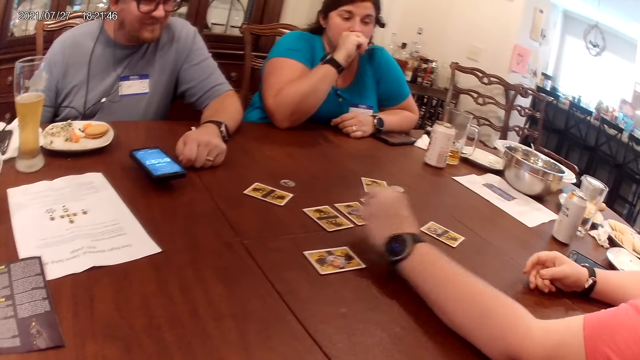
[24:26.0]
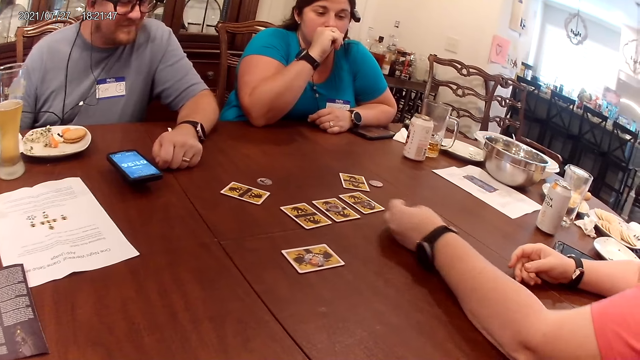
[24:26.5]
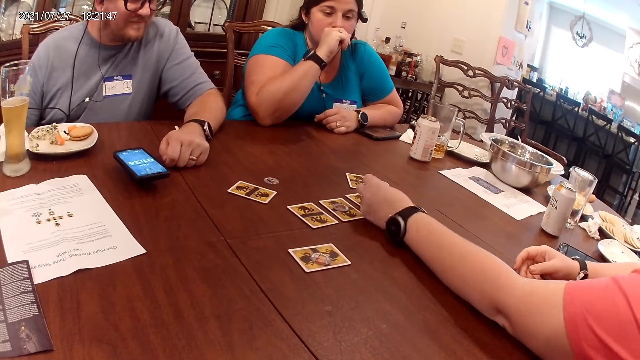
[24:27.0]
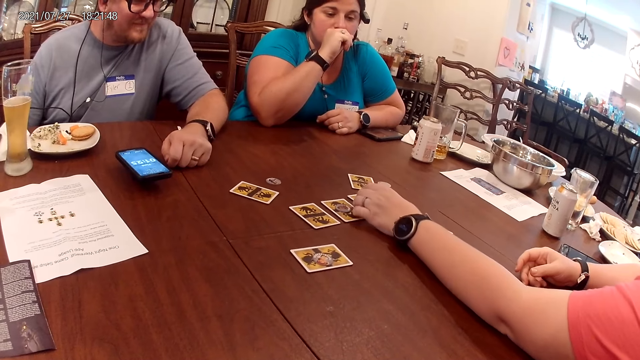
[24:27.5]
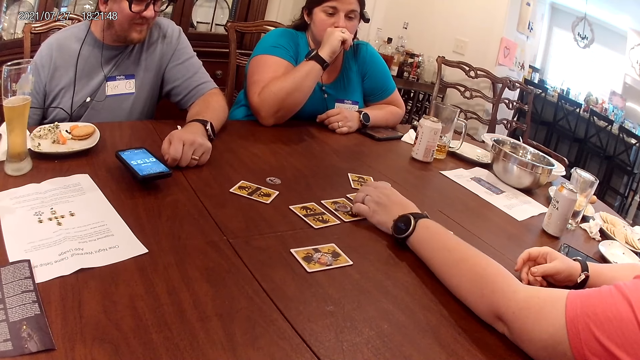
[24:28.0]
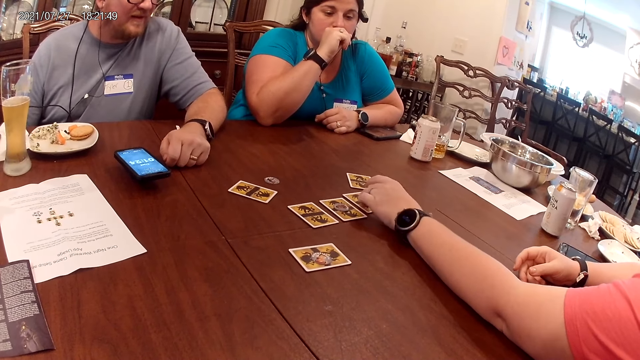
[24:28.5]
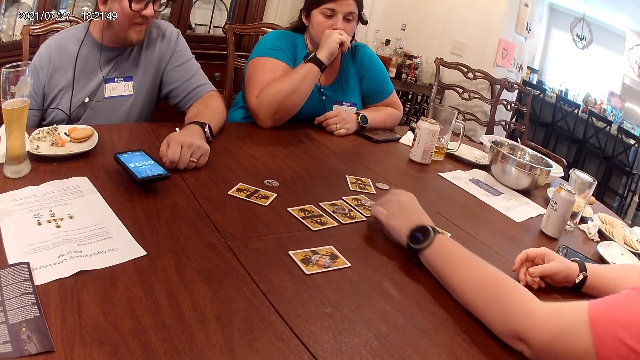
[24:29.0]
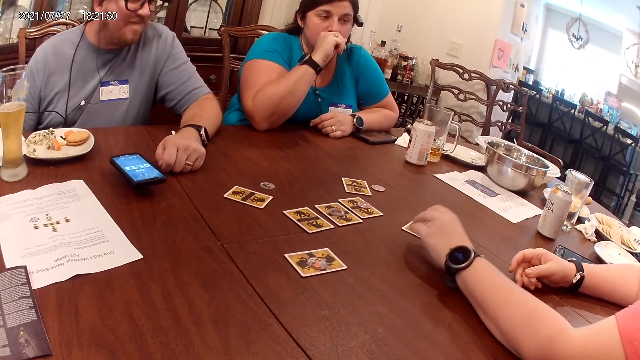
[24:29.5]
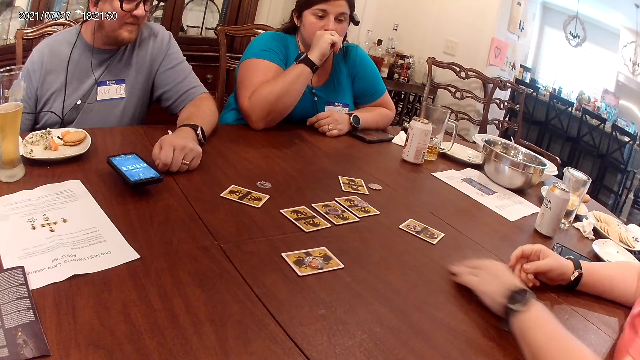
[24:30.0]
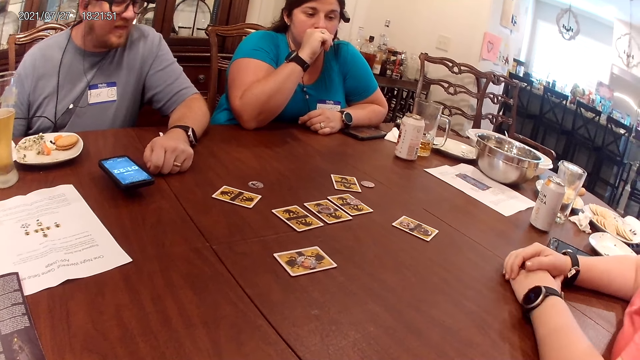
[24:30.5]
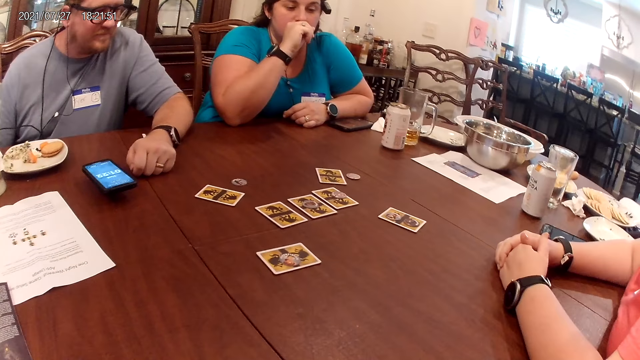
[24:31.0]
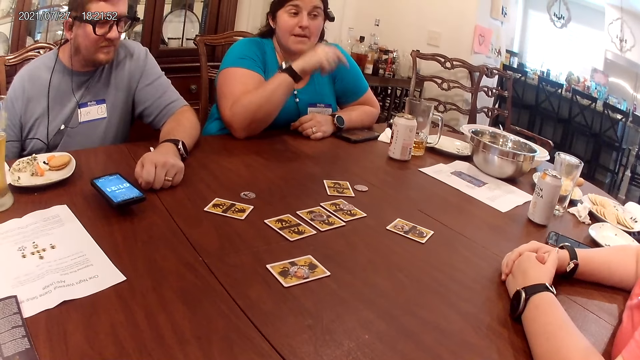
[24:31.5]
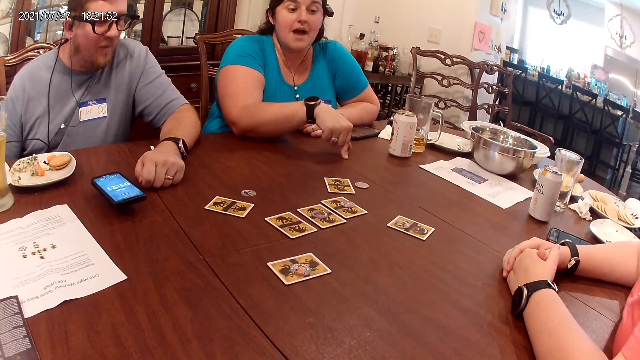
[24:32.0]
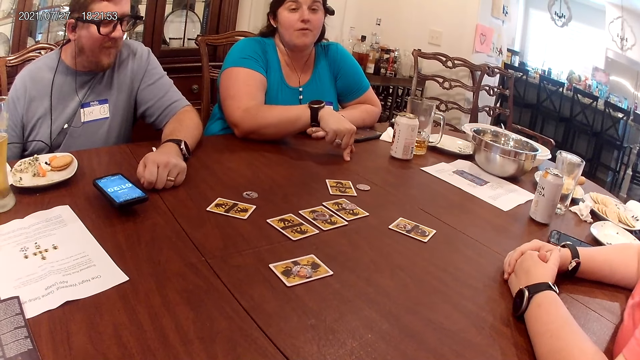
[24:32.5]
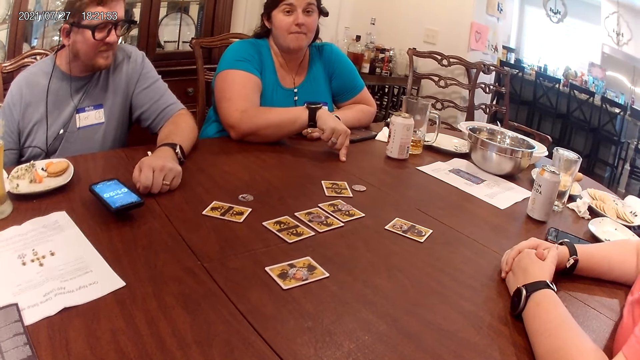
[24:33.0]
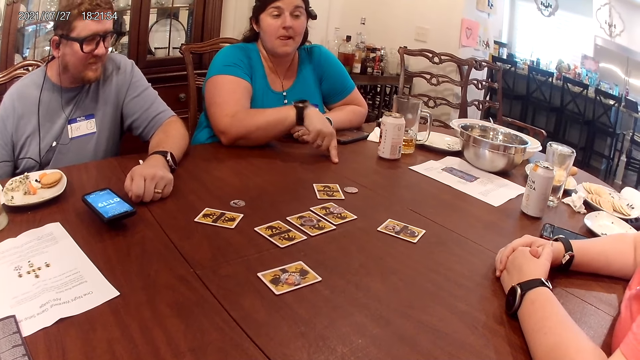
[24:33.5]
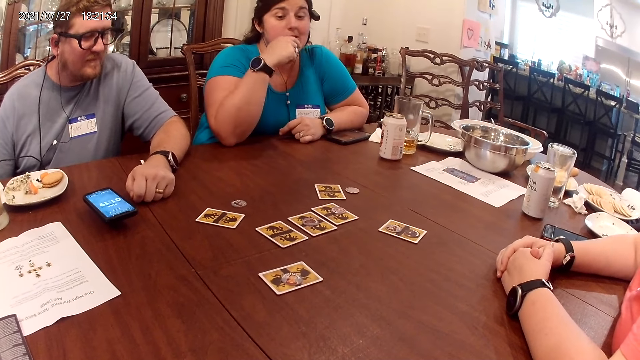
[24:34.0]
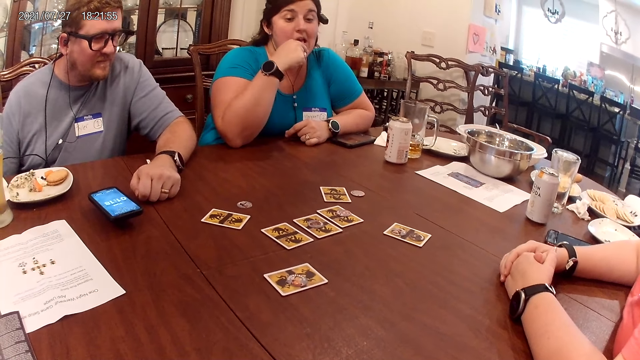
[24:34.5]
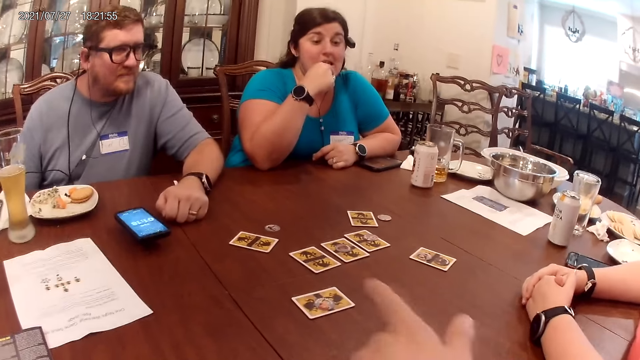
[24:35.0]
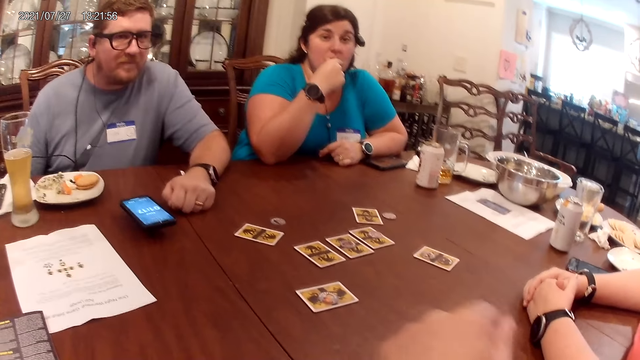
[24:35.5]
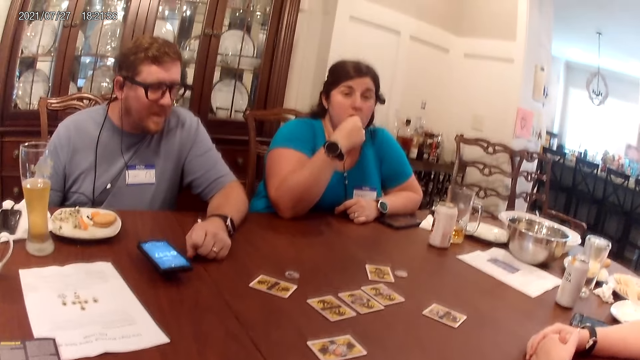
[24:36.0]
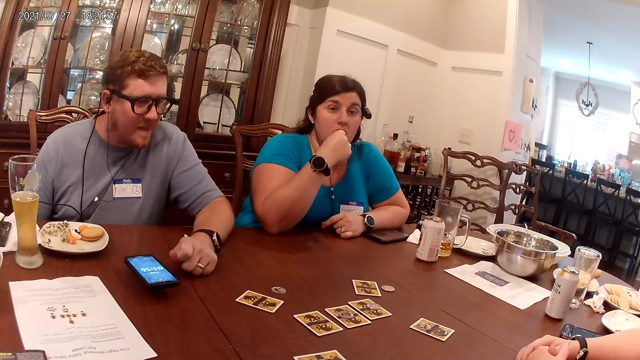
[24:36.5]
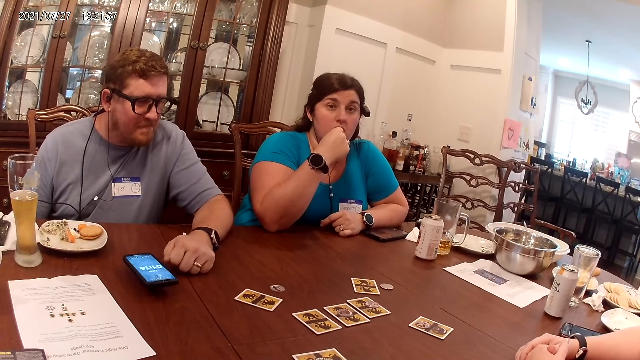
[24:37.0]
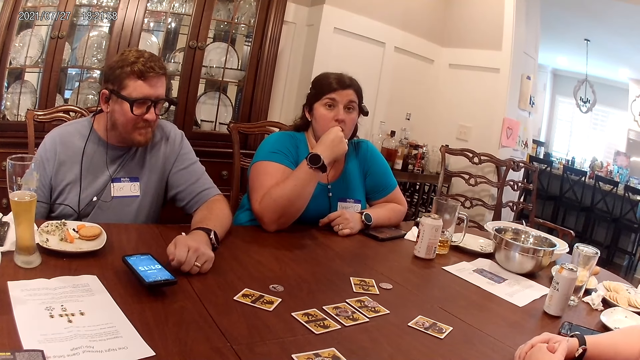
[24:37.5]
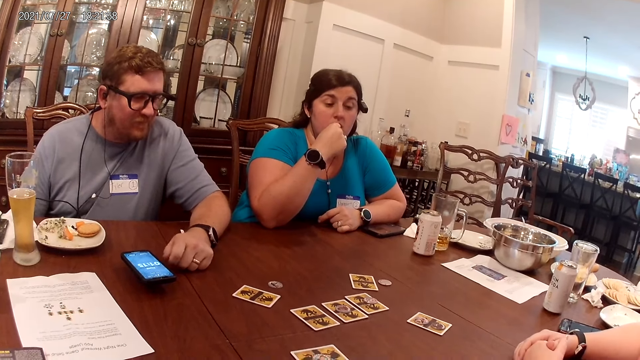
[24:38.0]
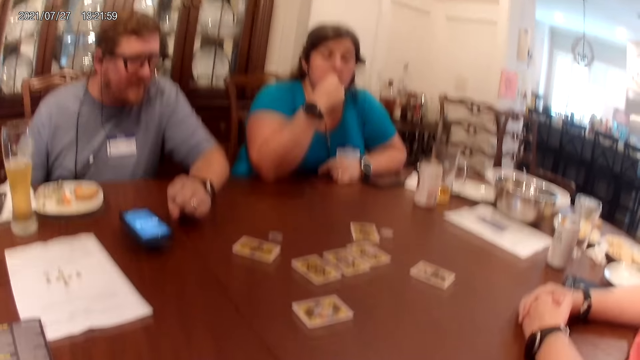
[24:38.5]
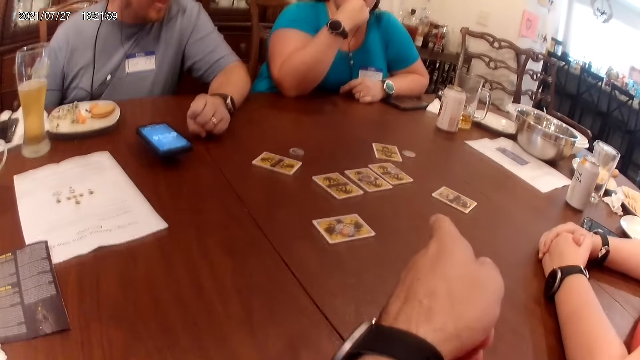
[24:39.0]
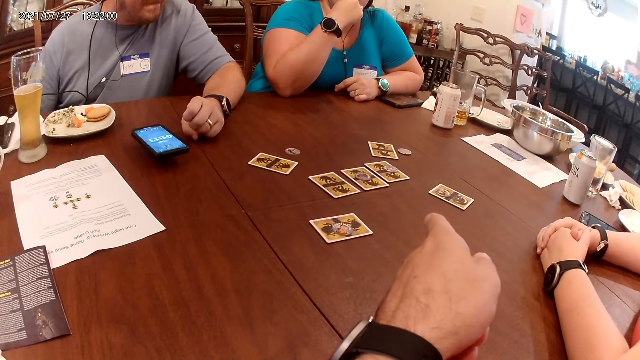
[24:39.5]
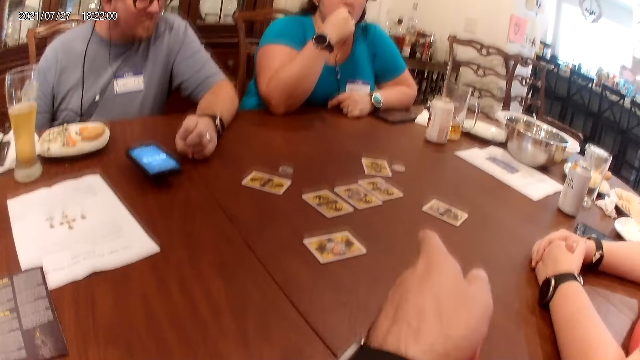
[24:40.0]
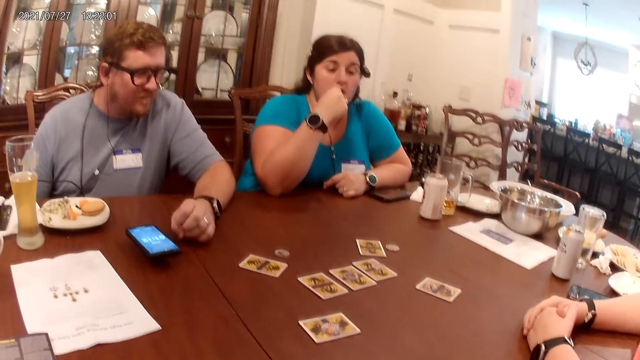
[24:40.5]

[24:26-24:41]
A woman touches cards on the table with her left hand. She talks to a man, another woman and the camera wearer. She picks a token from a card on the table with her left hand. She places the token on a card on the table with her left hand. The other woman points at the table with her right hand. She holds her chin with her right hand. The camera wearer talks to the other woman and the man. They point at the cards on the table. They talk to the man and the two women.

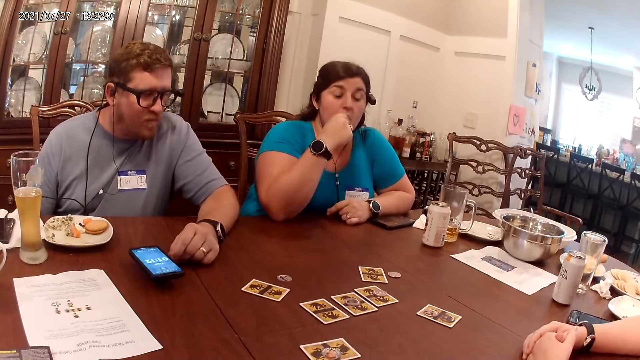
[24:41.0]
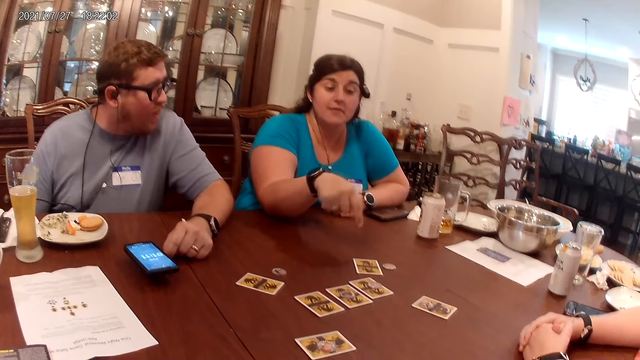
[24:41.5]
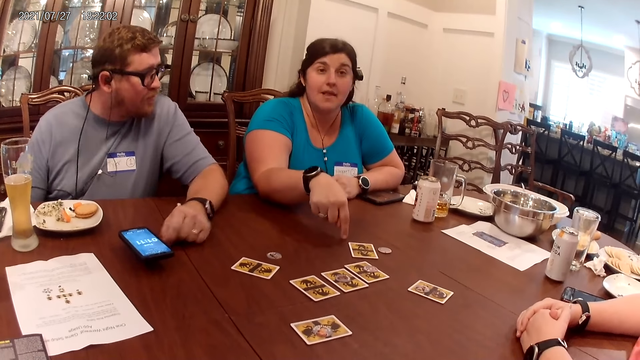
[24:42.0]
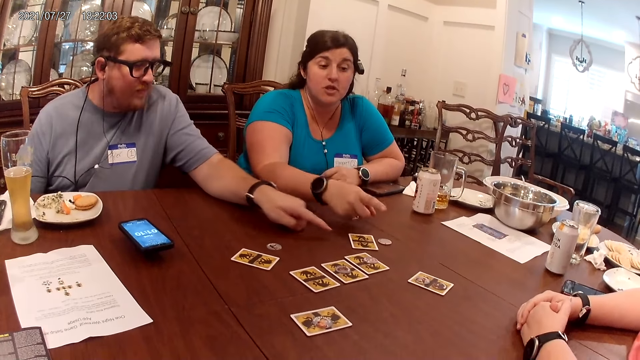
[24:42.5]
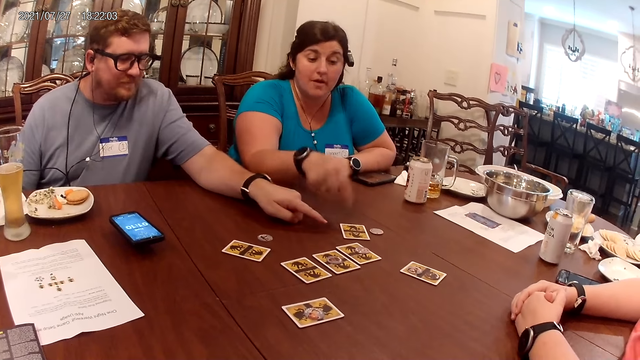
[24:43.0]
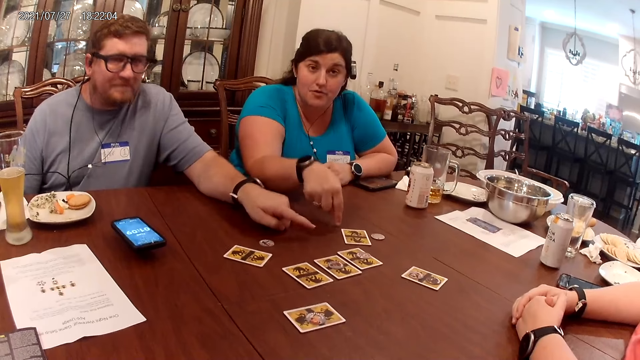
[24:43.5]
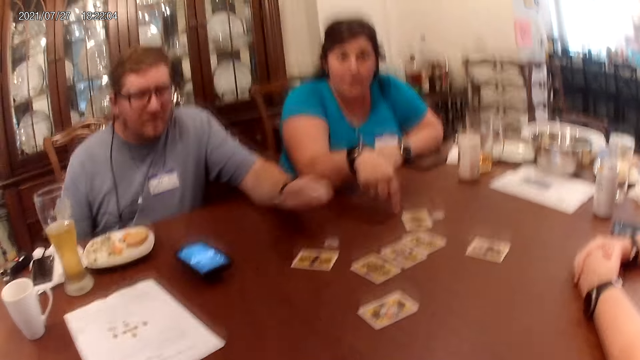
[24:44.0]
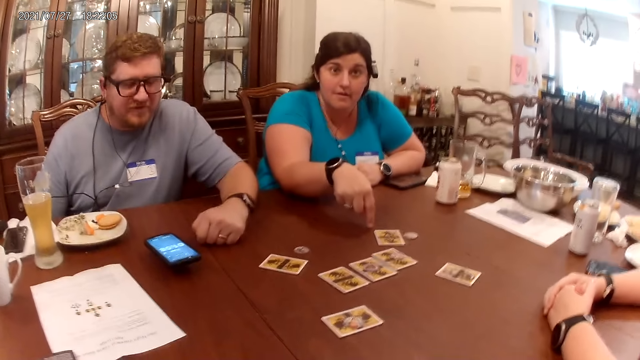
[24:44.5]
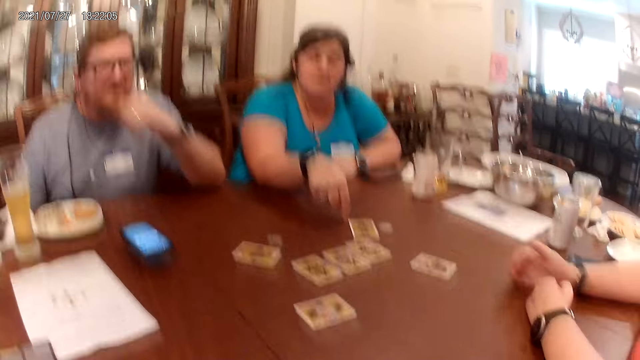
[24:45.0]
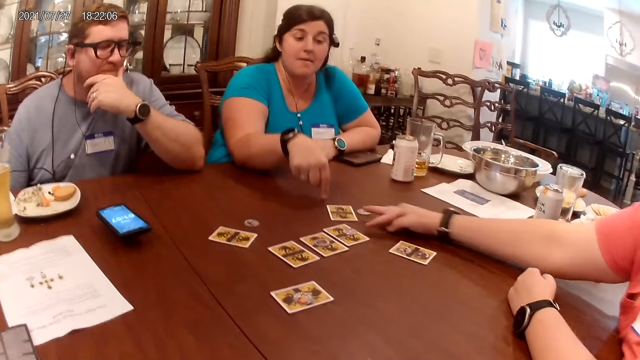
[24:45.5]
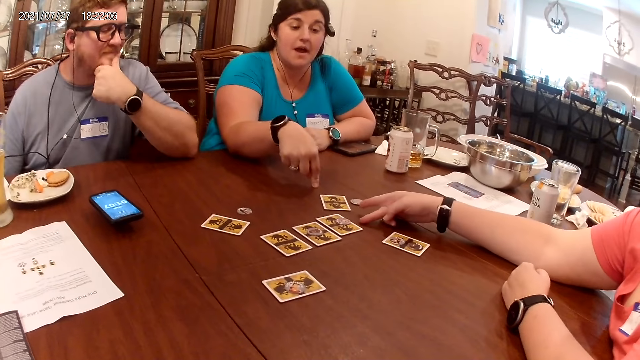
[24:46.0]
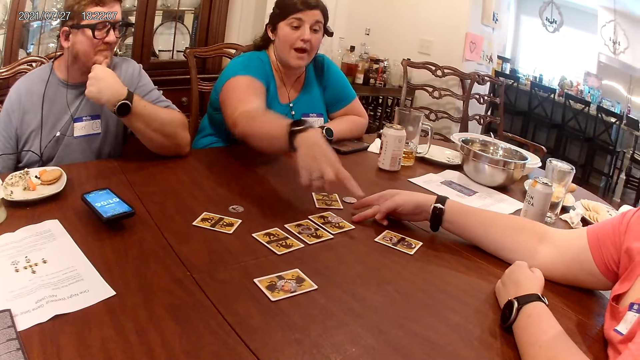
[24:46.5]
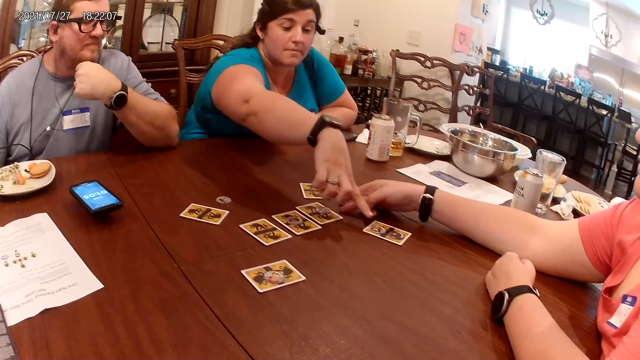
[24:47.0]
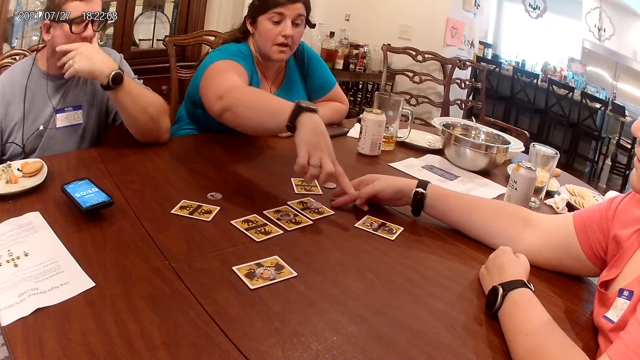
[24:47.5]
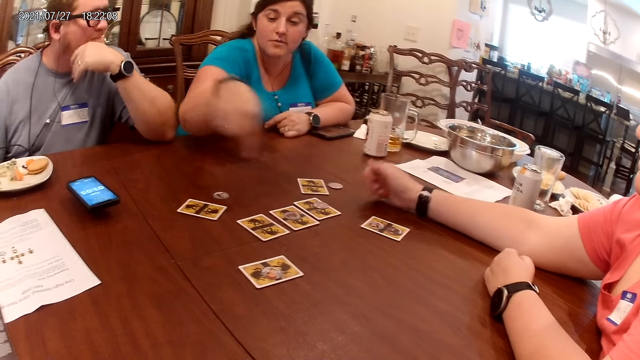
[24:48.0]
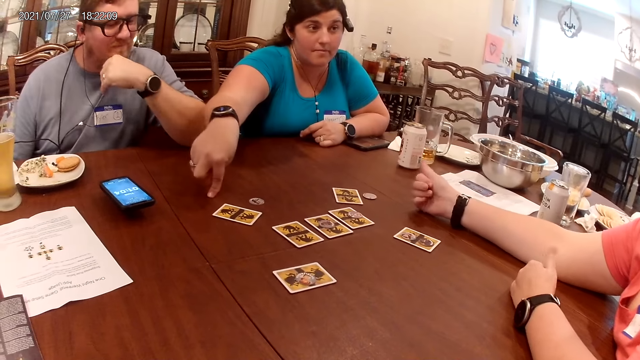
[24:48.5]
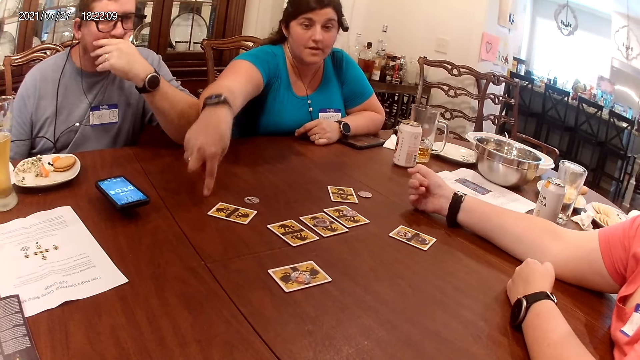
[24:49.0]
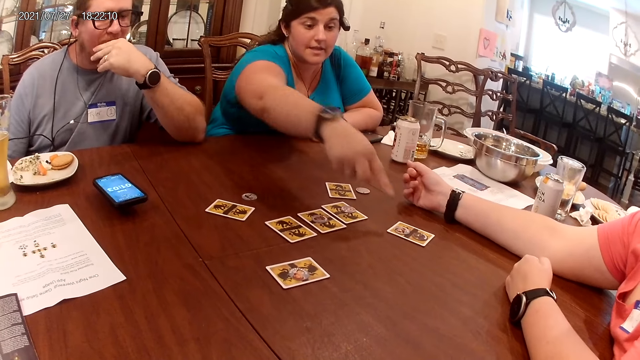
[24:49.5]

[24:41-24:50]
A woman points at the cards on the table with her right hand. She talks to the camera wearer, a man and another woman. The man points at the cards on the table with his left hand. The first woman talks to the camera wearer, the man and the other woman. The other woman points at the table with her right hand. The first woman points at the cards on the table. She talks to the camera wearer, the man and the other woman.
